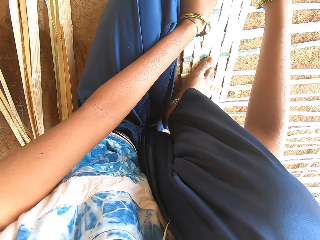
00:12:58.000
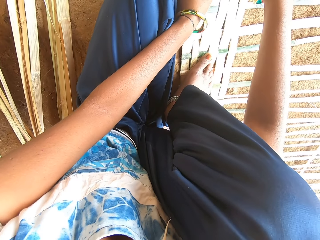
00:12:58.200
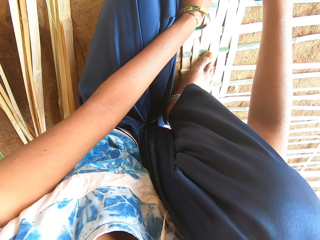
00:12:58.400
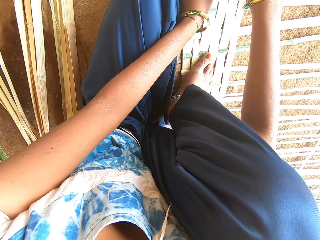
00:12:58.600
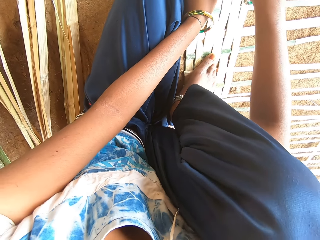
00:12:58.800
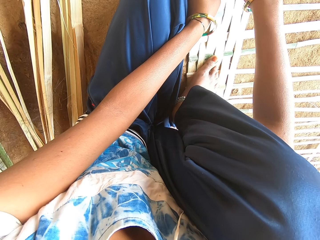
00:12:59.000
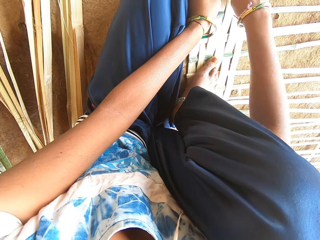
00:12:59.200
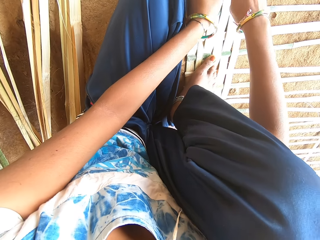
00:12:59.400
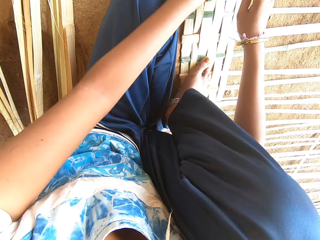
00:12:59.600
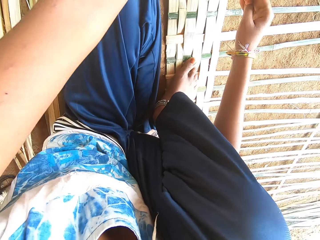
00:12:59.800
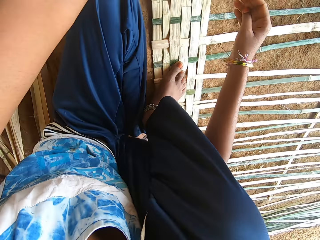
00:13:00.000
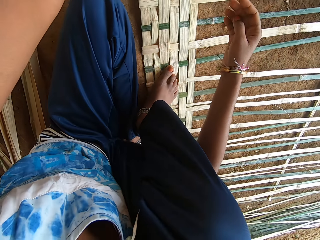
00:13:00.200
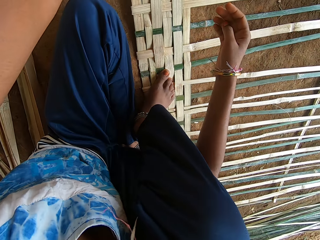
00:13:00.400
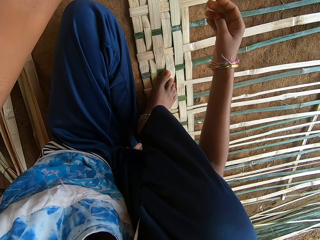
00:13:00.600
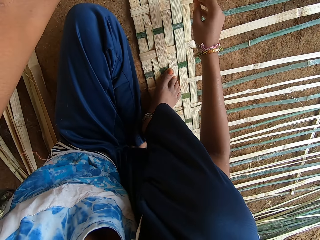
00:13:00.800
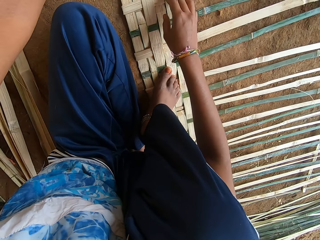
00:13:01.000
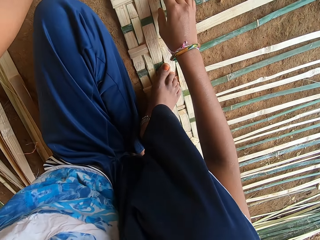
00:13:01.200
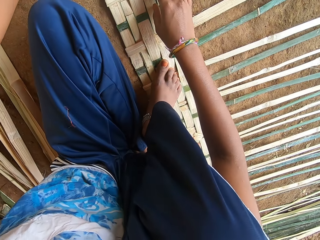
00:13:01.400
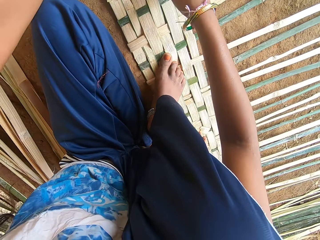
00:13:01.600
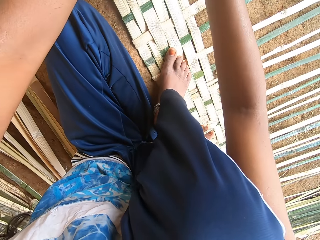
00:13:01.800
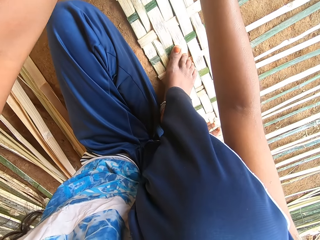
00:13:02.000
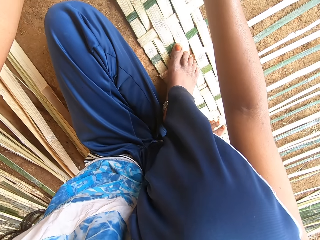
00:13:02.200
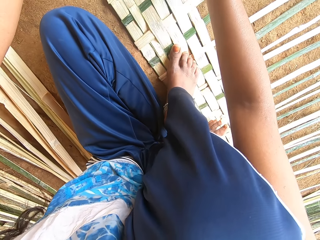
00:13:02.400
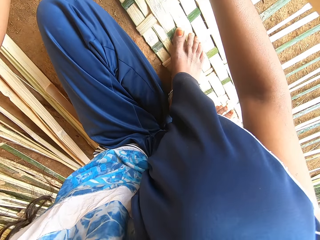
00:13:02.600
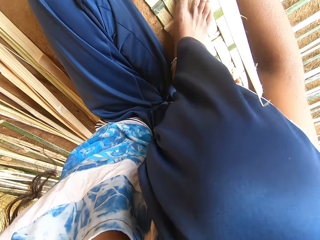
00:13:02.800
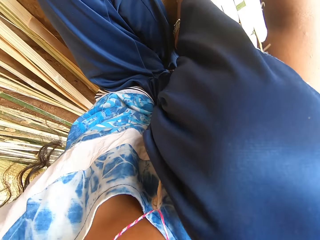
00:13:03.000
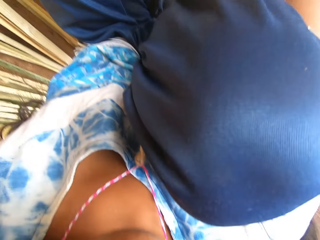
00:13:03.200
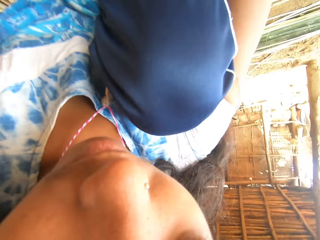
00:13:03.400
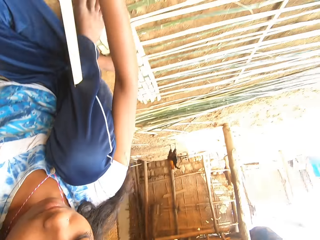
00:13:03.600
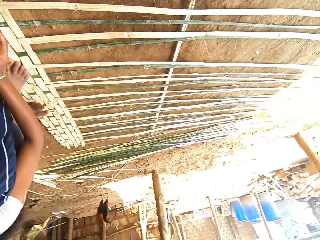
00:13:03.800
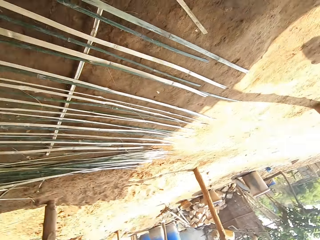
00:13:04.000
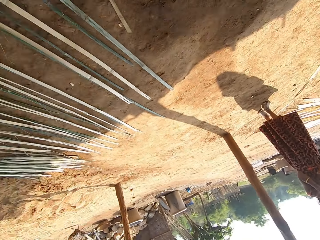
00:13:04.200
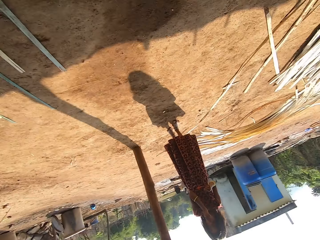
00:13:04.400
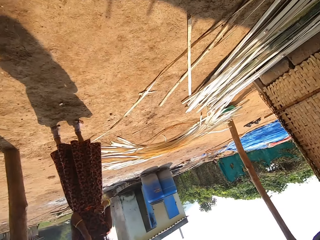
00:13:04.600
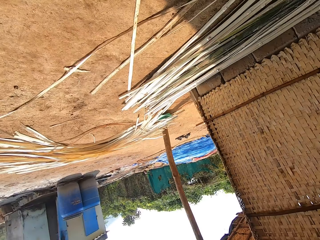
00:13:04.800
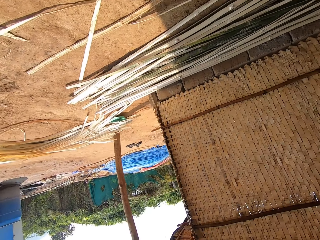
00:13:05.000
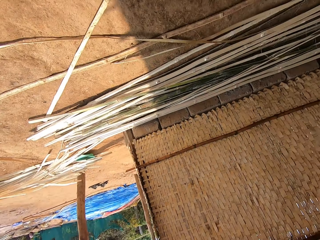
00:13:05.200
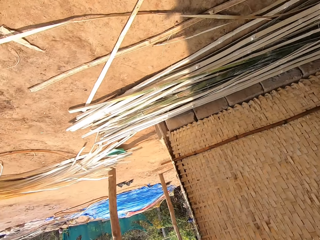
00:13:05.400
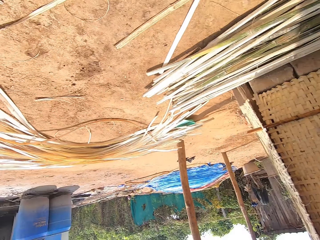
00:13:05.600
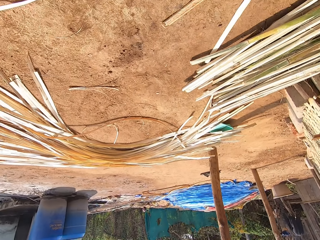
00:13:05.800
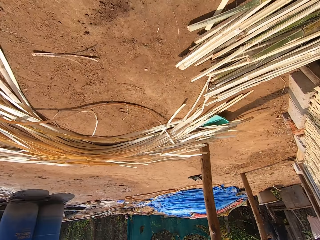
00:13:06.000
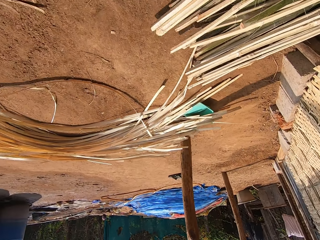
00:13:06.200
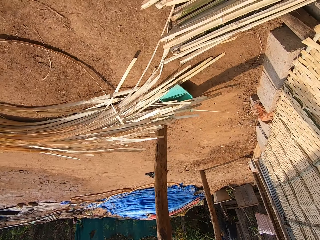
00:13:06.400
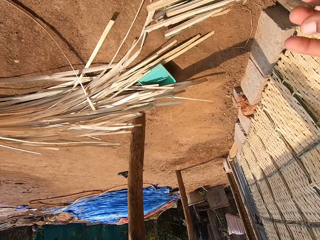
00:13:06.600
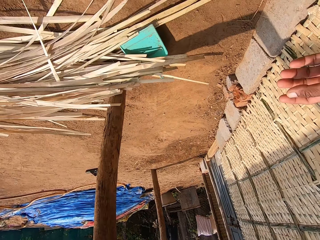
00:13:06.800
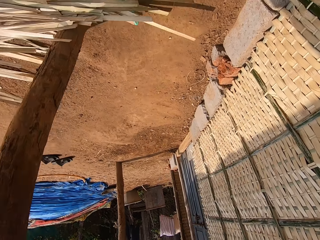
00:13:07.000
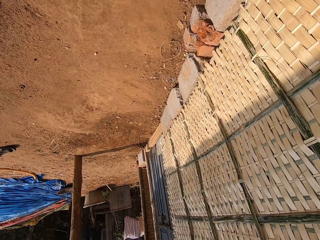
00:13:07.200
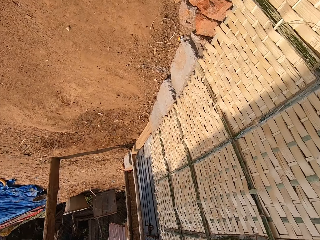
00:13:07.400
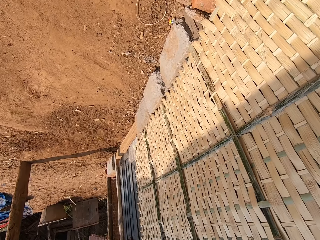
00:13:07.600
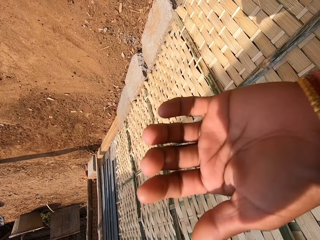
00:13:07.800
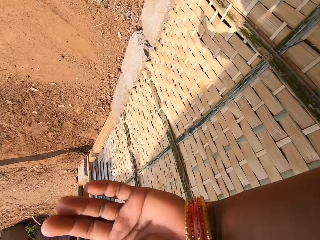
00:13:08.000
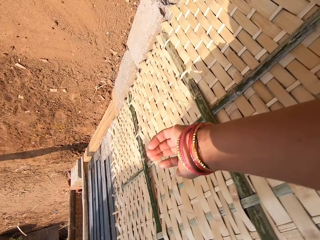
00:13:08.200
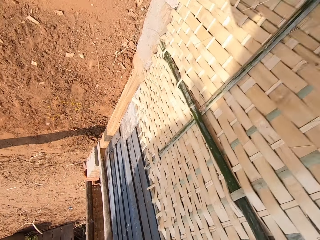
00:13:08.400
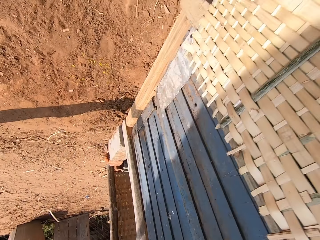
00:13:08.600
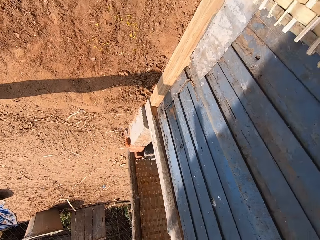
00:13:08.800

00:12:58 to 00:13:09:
The boy takes the camera off the head of the camera wearer with both hands. The camera wearer walks towards the man and the woman.

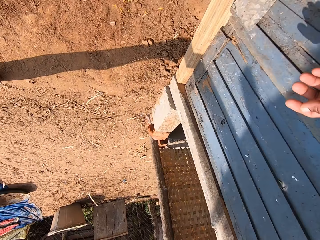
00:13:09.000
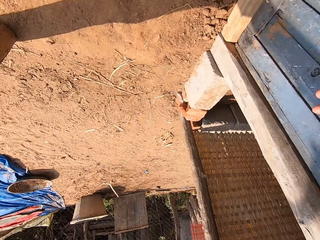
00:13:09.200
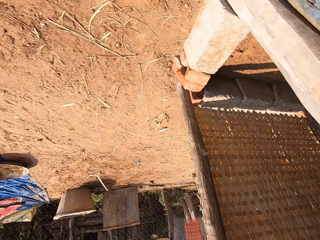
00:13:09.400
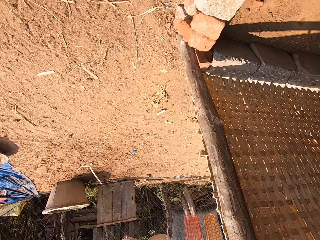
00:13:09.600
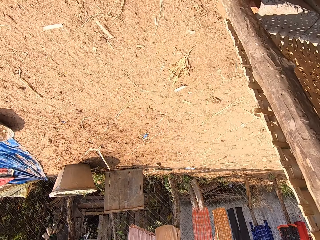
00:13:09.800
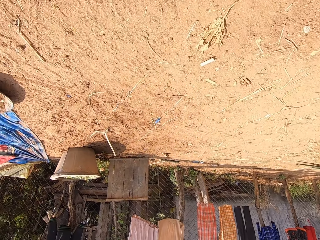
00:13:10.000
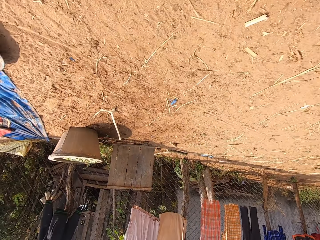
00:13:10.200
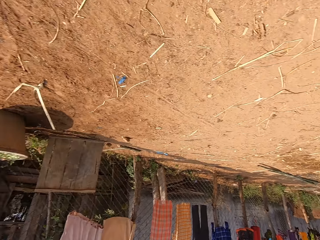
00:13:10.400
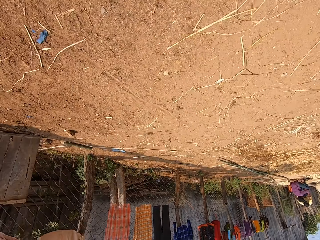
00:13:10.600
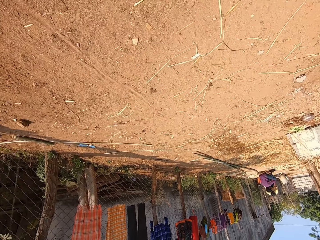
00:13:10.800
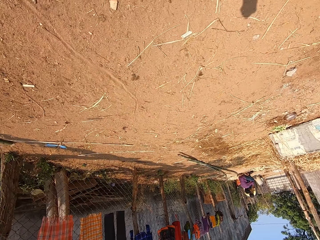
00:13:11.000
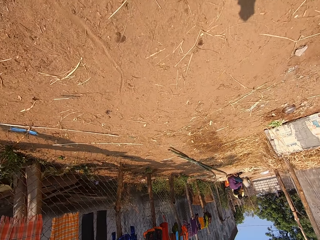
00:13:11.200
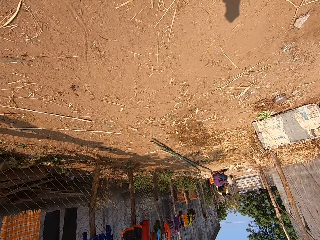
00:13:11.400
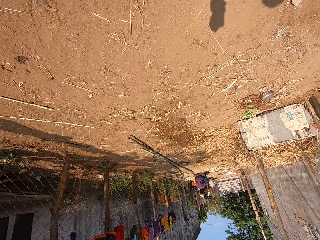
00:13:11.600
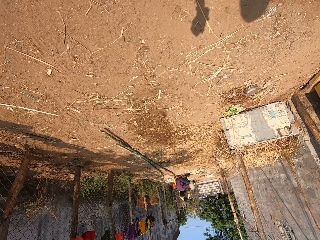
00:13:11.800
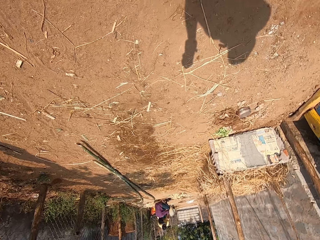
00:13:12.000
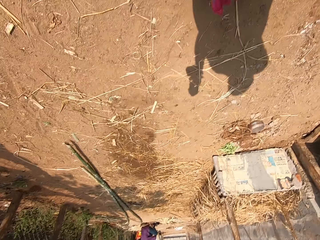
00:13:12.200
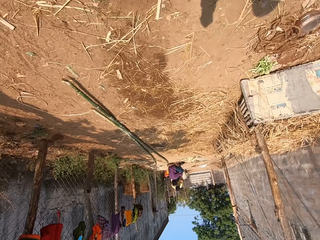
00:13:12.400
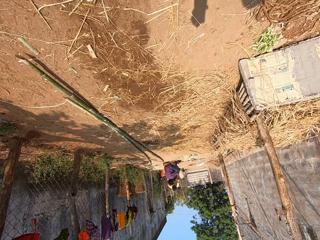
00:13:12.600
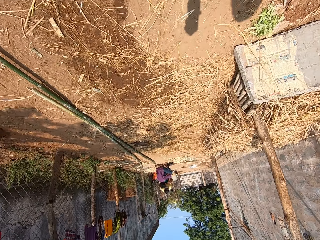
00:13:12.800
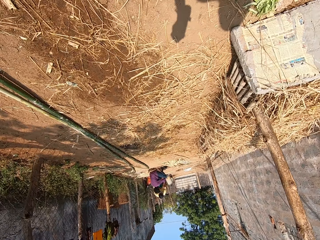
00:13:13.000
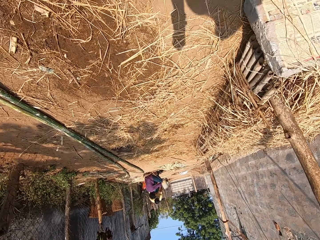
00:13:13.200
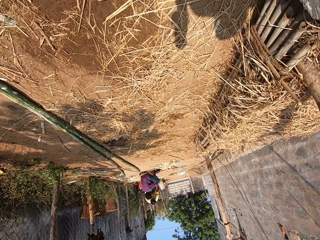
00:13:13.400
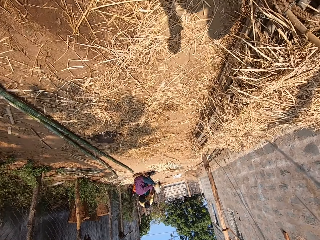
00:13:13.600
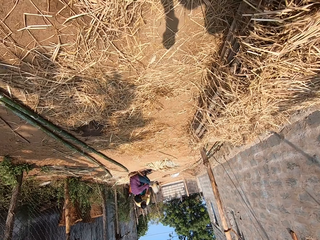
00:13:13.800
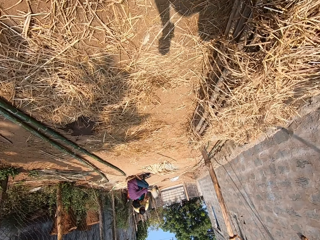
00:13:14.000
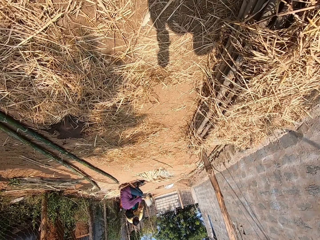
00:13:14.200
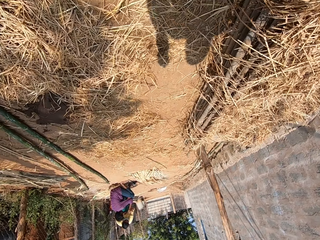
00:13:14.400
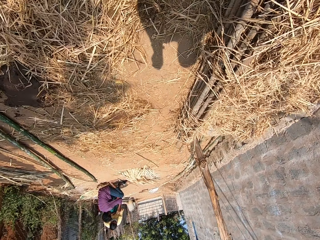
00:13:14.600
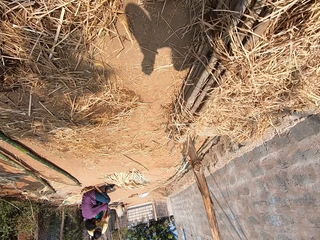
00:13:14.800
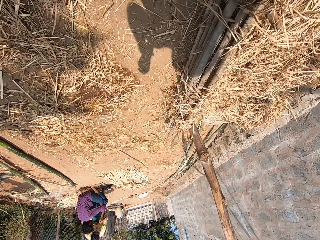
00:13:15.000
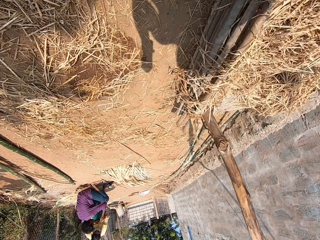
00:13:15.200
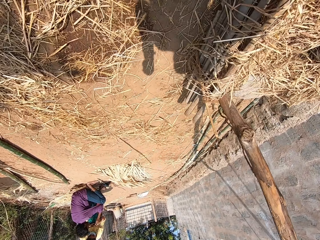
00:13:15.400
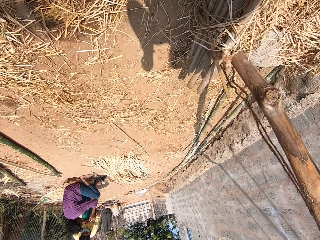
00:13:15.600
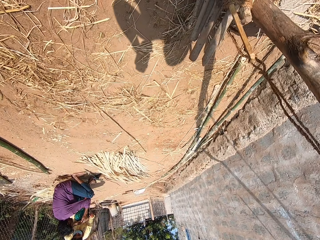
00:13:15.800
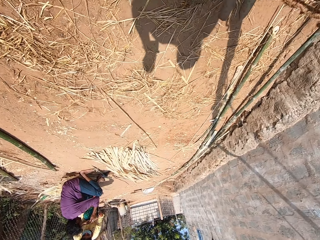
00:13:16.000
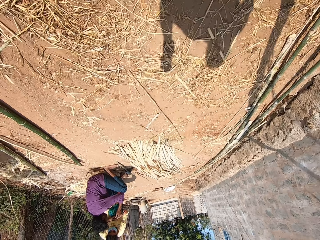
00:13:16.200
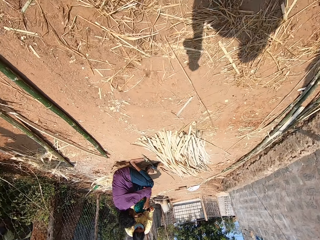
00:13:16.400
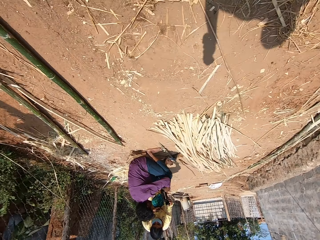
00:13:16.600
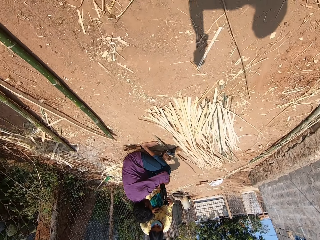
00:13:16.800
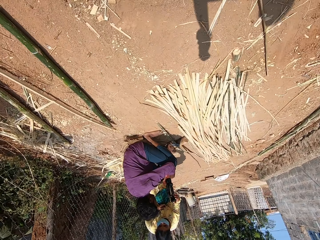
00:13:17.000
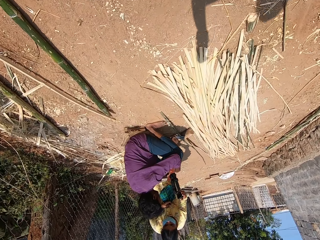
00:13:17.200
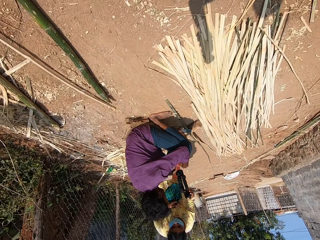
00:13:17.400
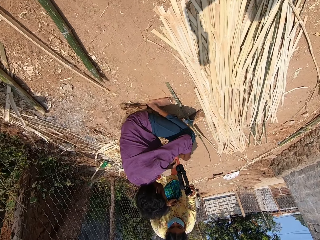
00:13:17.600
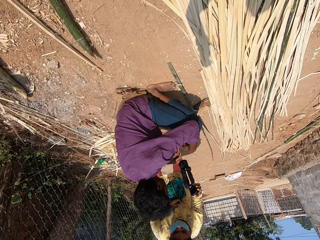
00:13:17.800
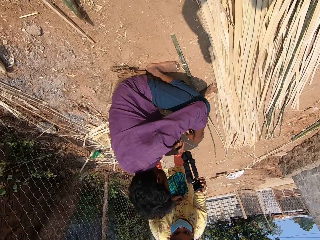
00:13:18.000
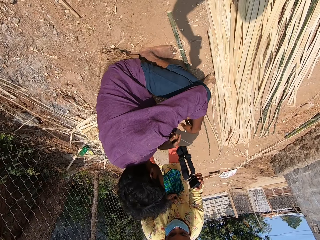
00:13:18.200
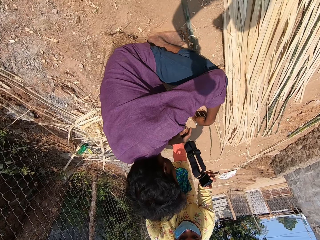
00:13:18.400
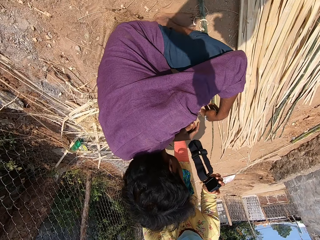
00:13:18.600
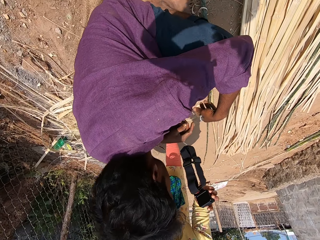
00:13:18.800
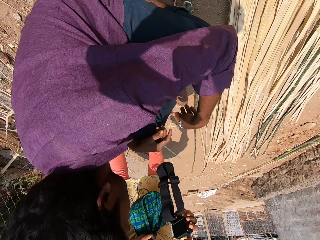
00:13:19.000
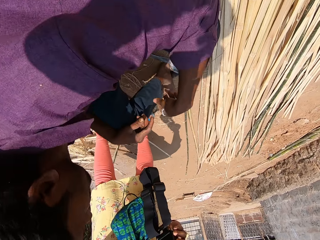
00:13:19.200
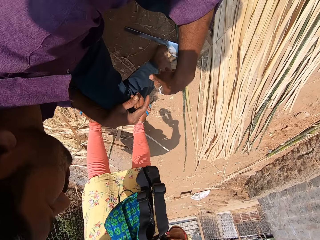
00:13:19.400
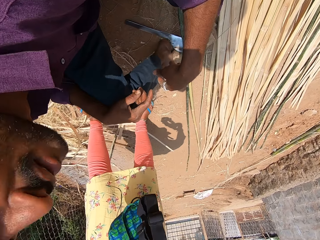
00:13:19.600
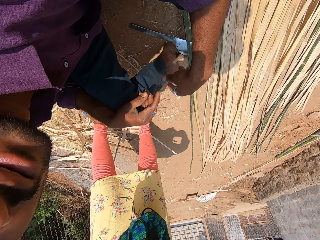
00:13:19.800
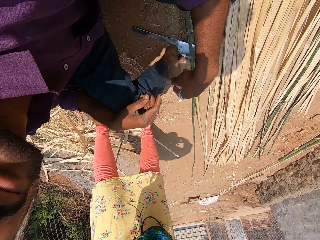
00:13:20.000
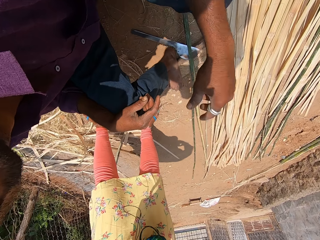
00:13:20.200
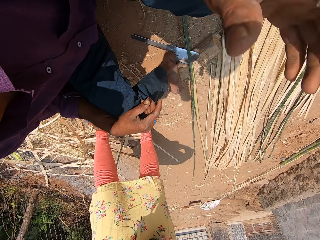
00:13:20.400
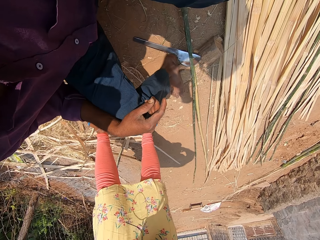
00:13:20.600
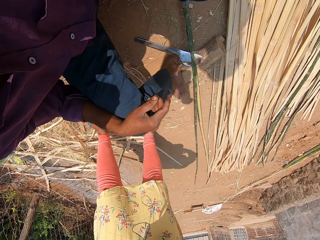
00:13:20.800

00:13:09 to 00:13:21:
The camera wearer walks. The man interacts with the woman. The camera wearer interacts with the man.
